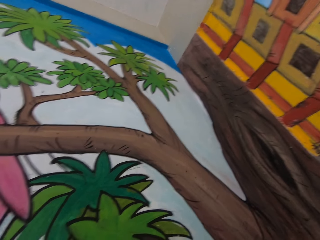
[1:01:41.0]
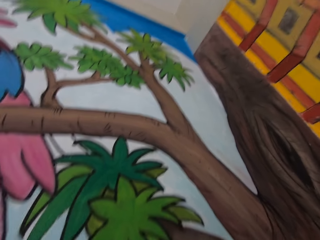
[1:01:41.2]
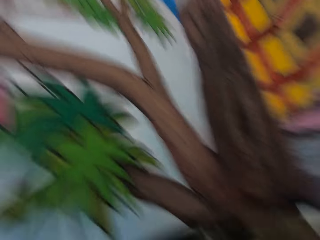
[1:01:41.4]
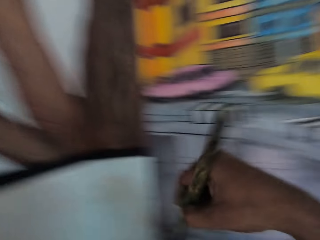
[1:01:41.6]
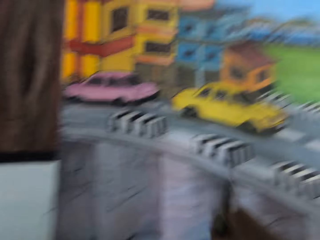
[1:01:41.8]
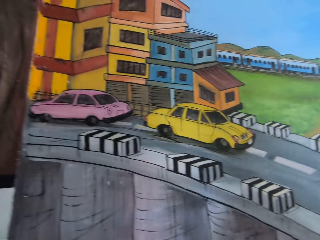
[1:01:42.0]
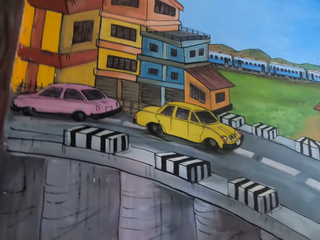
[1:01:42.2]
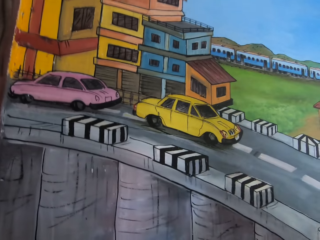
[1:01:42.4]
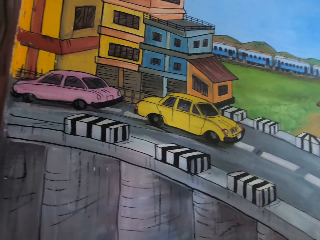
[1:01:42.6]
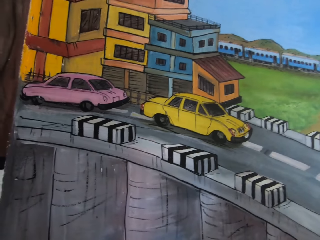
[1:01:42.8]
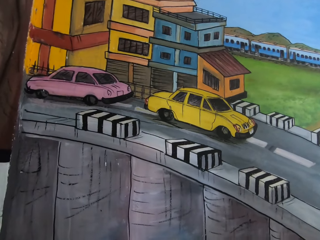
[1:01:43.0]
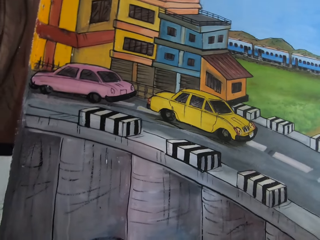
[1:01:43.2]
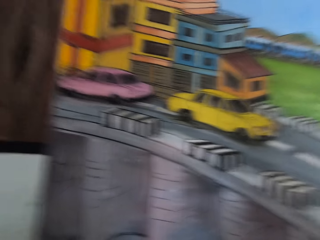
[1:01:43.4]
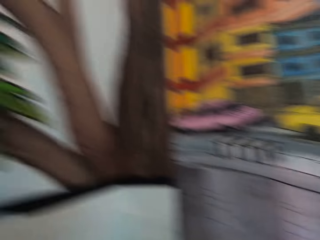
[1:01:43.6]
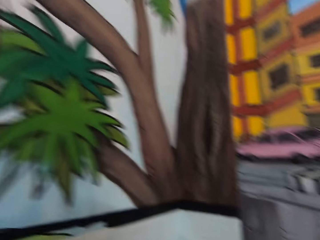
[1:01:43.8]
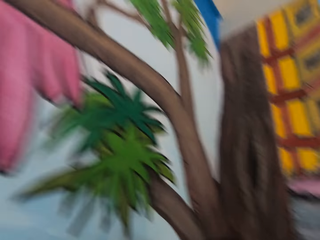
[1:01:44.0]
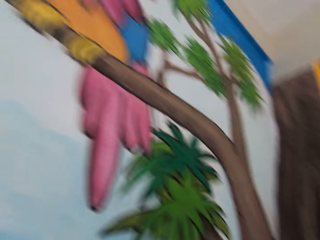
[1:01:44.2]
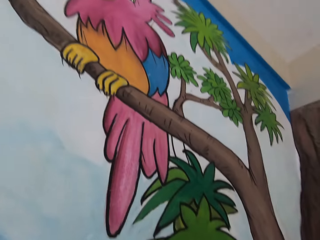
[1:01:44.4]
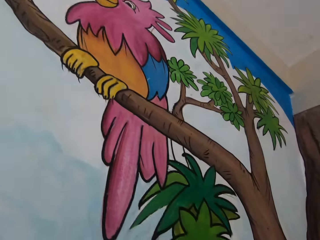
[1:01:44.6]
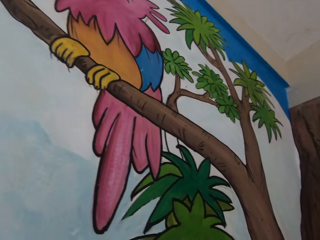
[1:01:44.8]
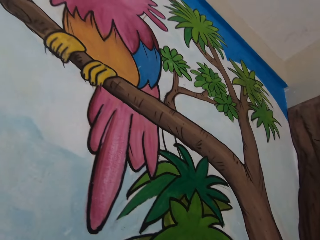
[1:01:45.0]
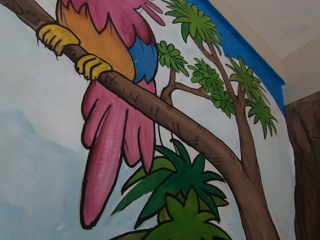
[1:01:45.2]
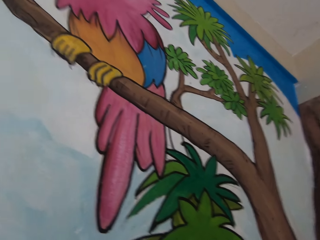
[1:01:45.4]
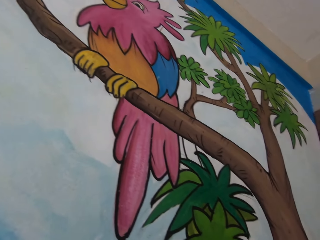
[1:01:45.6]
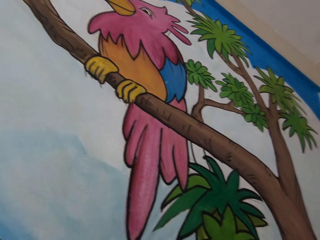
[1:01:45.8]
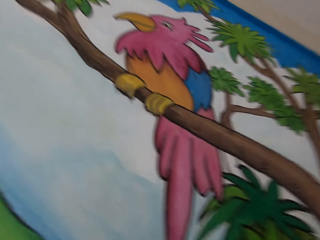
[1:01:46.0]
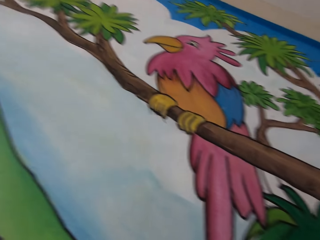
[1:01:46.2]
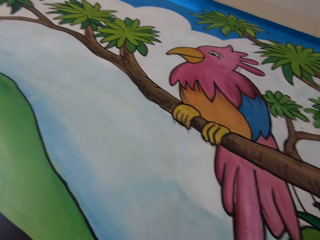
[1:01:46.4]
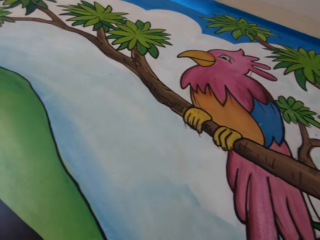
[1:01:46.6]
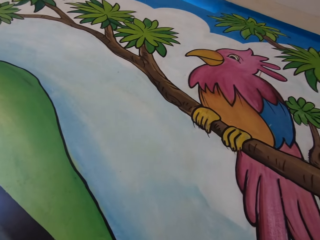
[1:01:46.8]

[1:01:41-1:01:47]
The camera wearer holds the paint brush in his right hand. He moves the brush with the right hand.

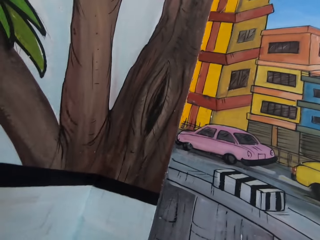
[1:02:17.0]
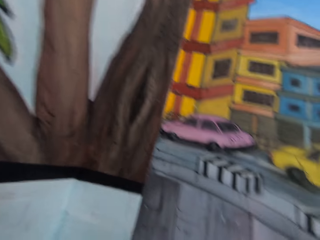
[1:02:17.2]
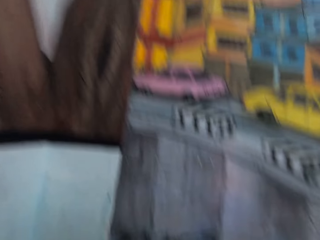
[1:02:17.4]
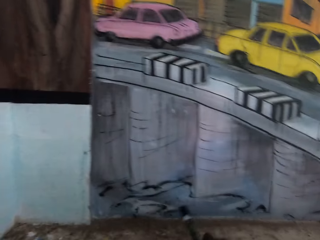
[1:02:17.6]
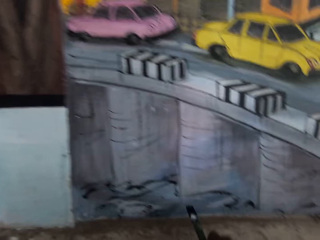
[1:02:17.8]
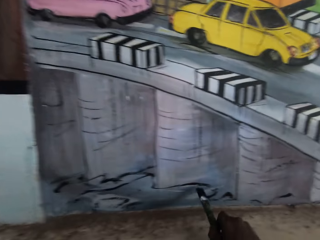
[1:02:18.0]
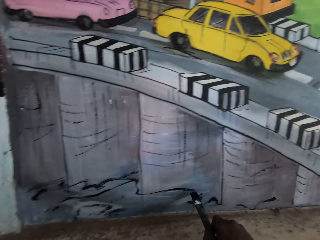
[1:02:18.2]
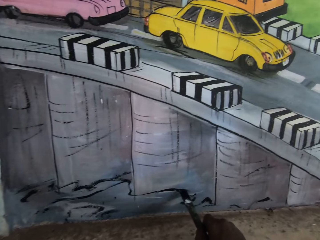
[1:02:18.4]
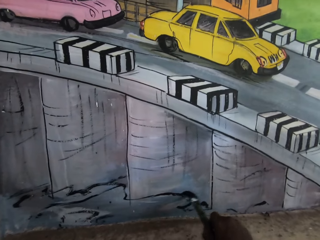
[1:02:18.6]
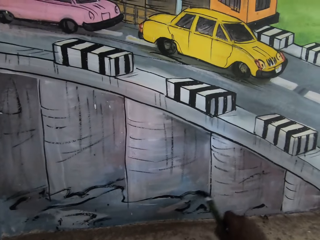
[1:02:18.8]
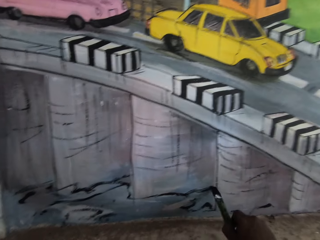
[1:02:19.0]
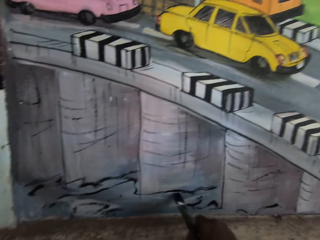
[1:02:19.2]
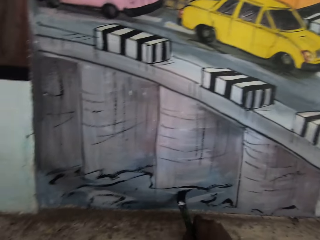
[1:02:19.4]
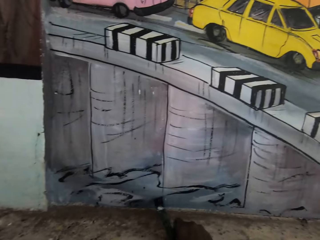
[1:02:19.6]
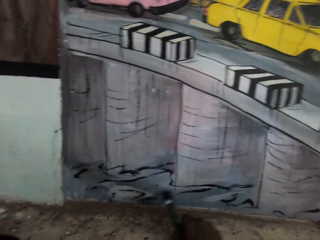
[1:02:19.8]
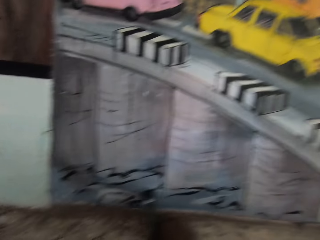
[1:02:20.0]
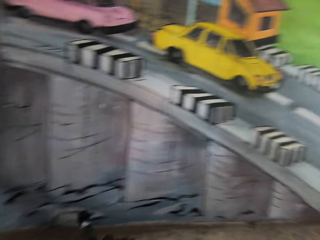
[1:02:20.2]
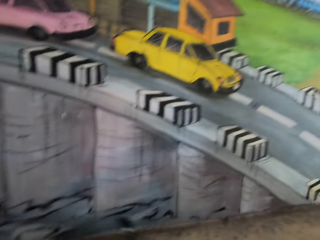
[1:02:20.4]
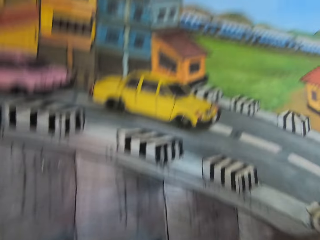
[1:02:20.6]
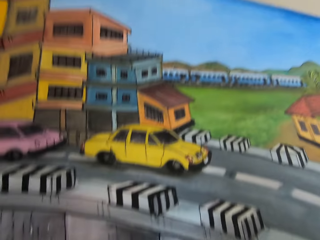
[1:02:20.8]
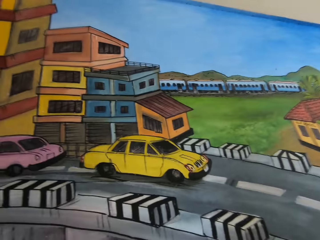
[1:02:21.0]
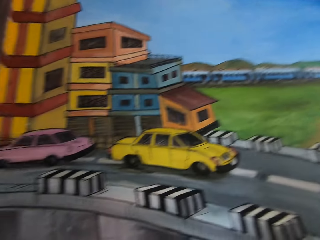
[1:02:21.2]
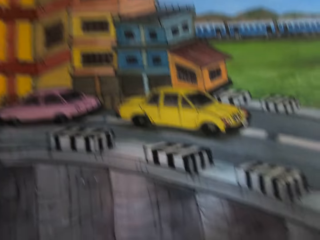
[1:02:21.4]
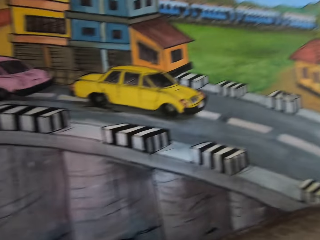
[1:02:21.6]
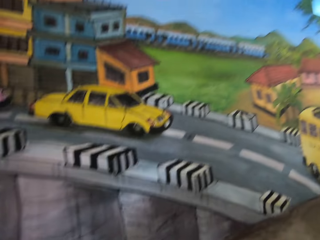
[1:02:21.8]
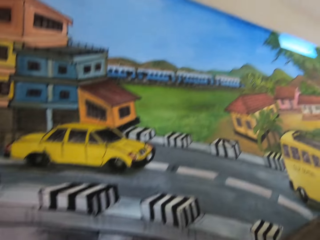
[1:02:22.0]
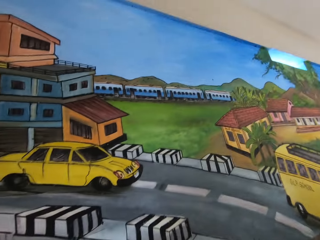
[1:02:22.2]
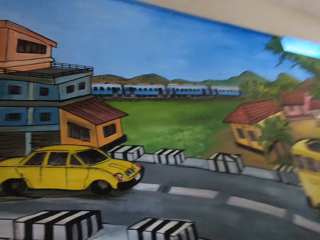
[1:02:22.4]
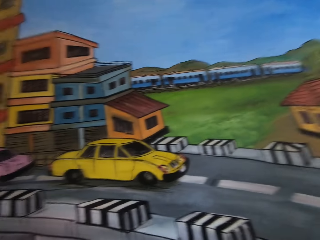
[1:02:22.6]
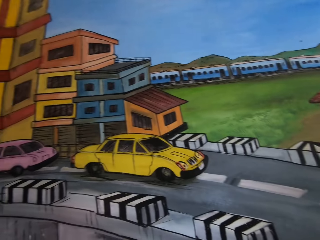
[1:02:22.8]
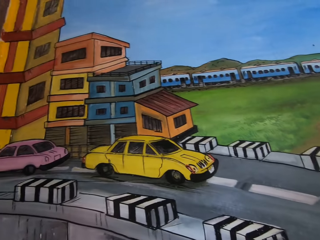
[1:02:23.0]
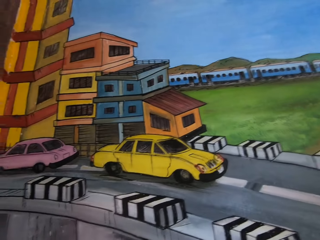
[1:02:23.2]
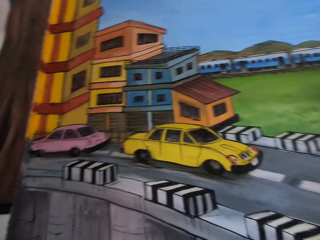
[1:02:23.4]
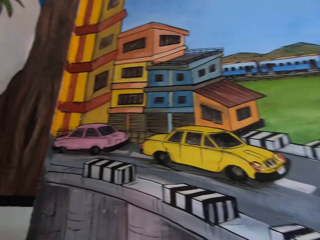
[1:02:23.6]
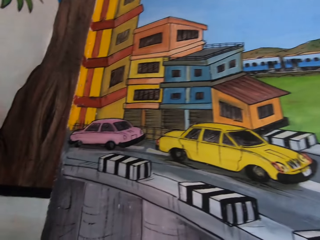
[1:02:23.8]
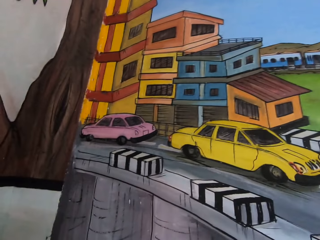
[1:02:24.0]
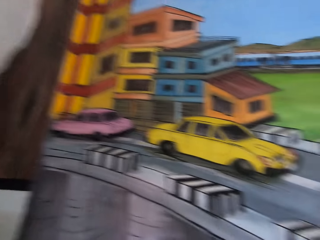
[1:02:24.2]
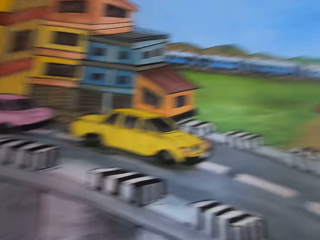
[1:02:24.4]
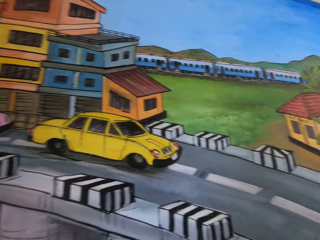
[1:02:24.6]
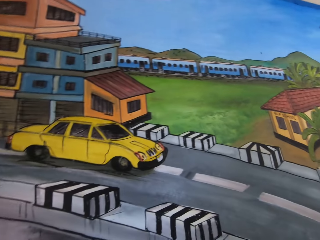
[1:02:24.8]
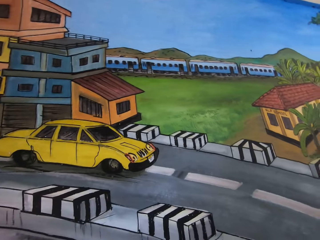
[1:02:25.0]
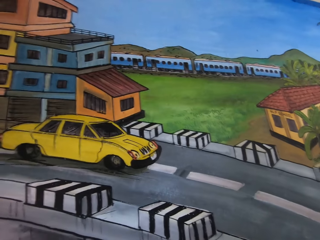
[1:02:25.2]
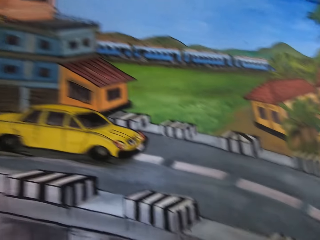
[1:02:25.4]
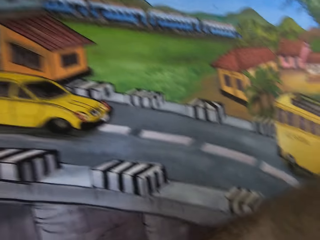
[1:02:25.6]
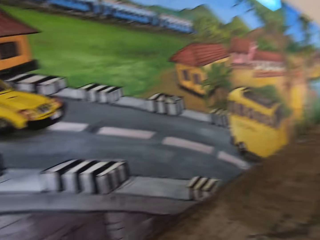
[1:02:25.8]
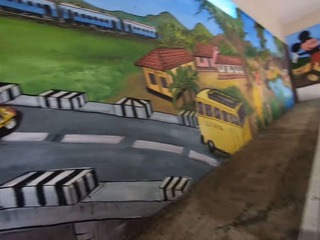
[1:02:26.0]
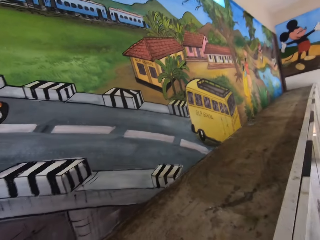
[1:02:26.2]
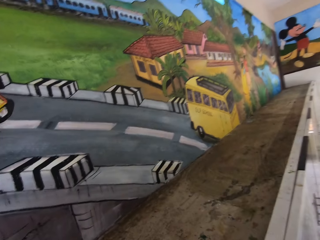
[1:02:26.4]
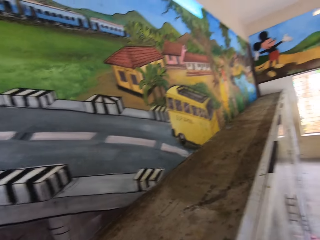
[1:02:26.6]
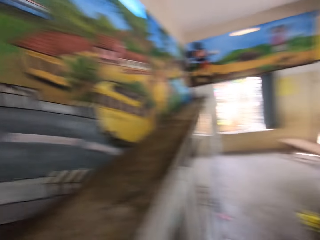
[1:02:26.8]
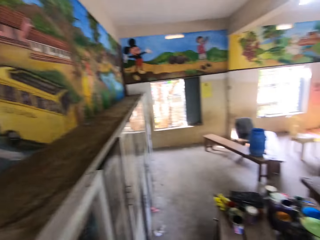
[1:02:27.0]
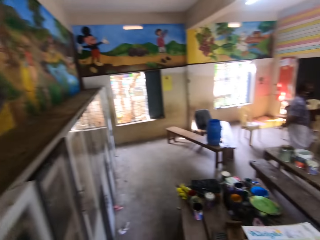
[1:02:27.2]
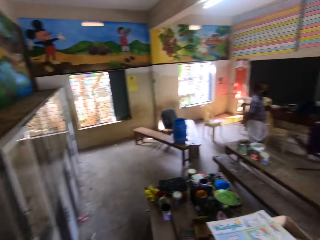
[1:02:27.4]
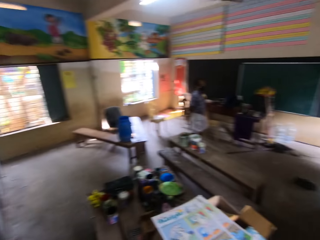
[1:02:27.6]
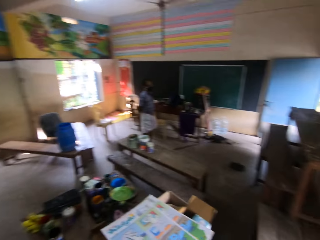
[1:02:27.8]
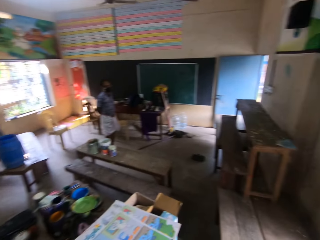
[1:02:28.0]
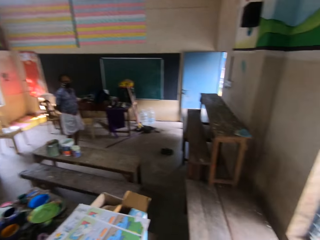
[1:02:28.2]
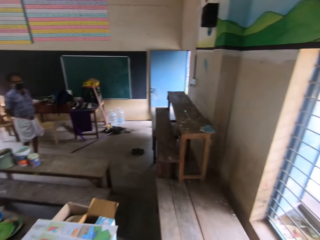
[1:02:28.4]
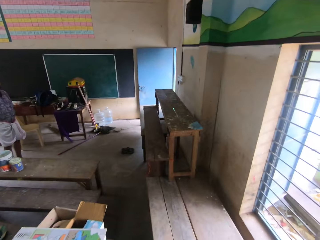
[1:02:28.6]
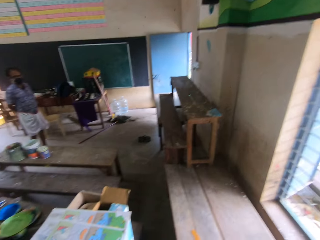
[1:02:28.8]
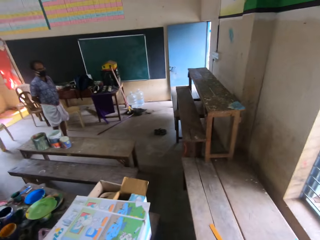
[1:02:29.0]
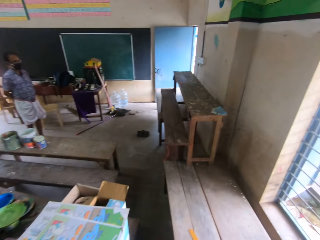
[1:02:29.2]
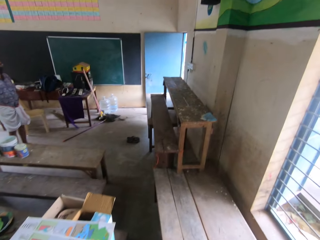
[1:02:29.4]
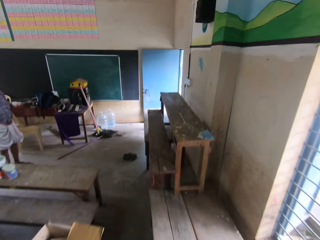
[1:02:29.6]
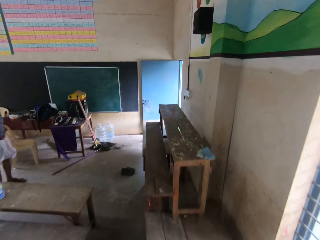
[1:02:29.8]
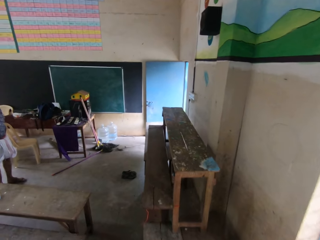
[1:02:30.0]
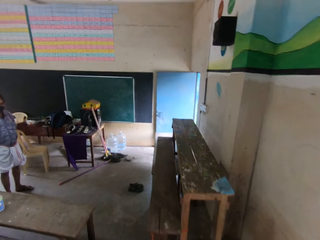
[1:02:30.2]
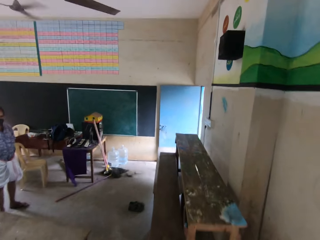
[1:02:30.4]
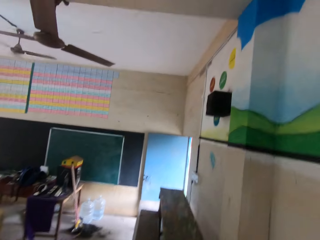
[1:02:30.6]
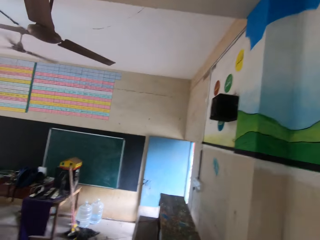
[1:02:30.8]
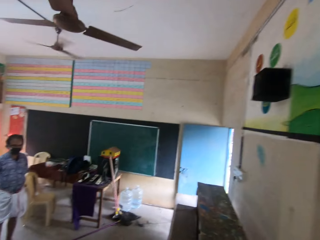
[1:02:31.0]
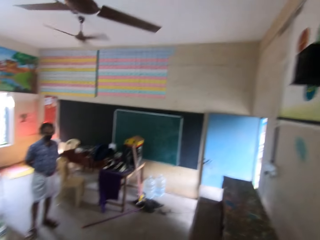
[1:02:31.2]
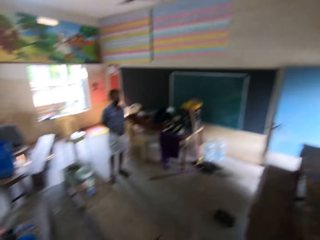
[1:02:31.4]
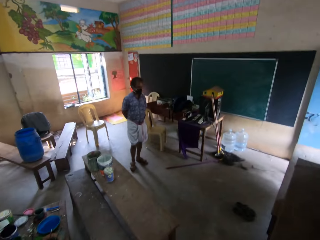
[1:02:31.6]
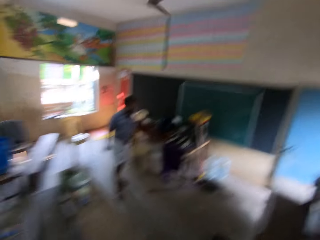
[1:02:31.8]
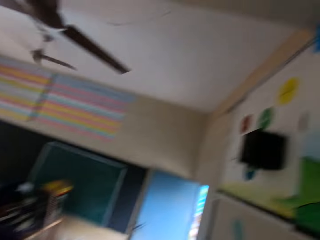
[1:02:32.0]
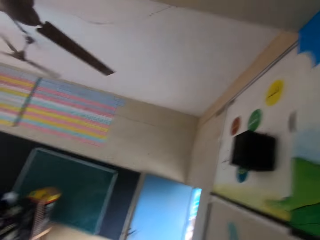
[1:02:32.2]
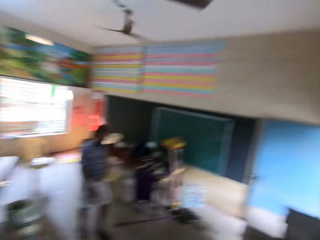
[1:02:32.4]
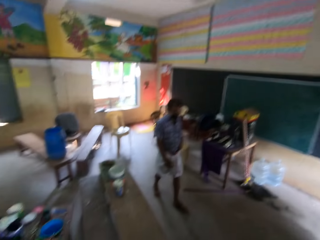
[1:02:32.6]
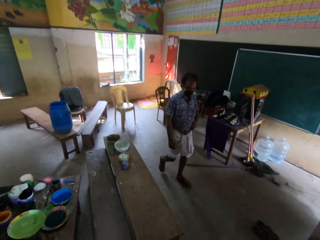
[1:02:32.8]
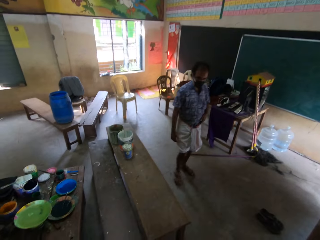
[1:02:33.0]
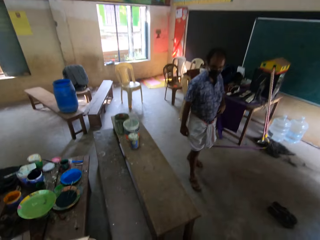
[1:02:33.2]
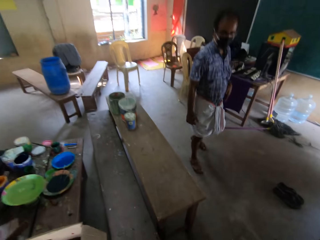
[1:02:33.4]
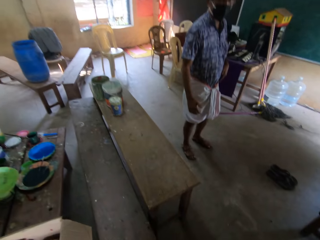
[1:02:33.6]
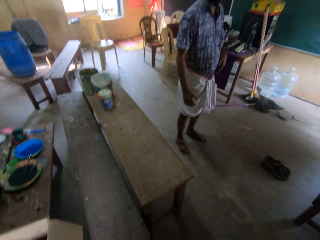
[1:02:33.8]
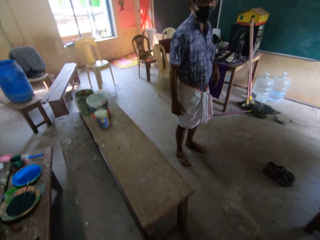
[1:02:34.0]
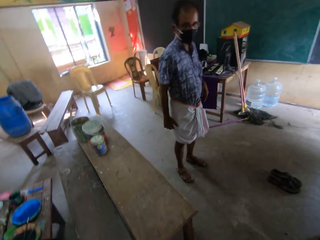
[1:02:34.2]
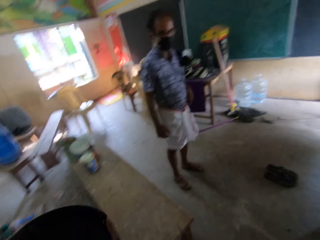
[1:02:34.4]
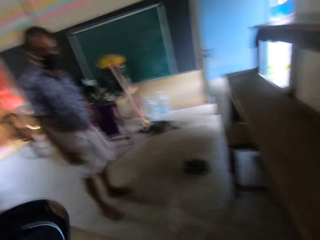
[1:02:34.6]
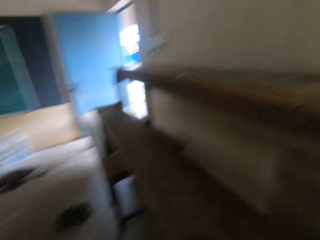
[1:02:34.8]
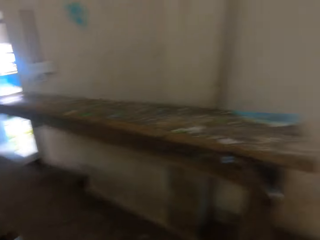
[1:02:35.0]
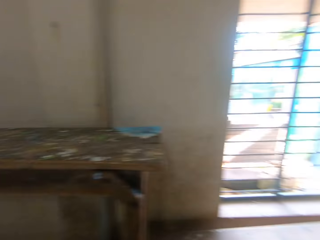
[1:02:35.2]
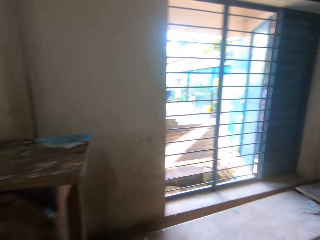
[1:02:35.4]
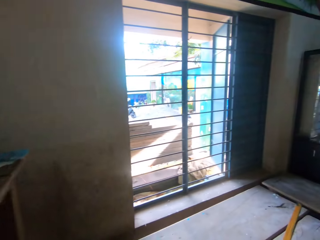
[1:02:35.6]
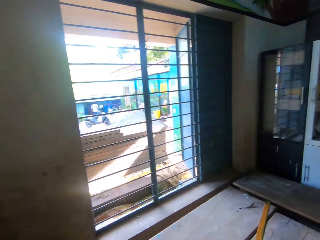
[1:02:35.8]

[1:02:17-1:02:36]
The camera wearer paints on a wall of drawing with the paint brush in his right hand. He talks to the man. He walks in the room. The man converses with the camera wearer and walks towards the camera wearer. The camera wearer converses.
